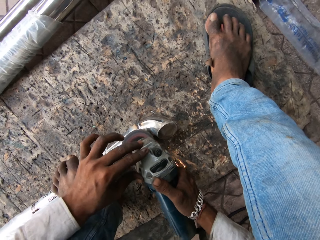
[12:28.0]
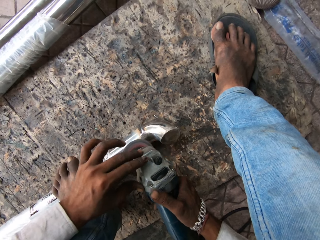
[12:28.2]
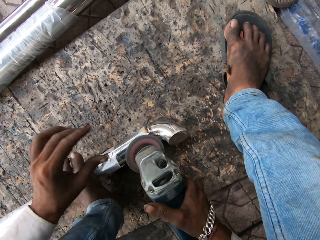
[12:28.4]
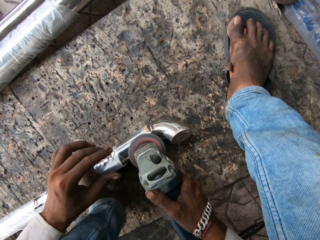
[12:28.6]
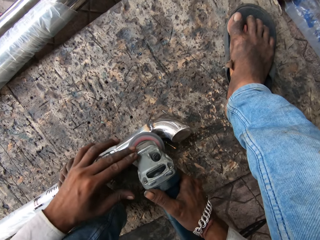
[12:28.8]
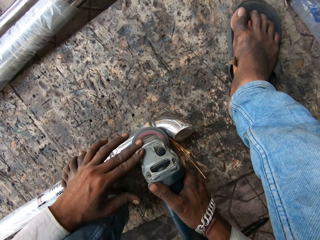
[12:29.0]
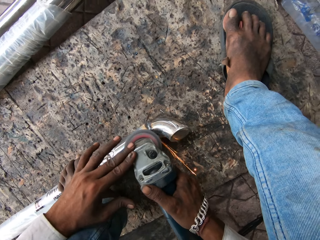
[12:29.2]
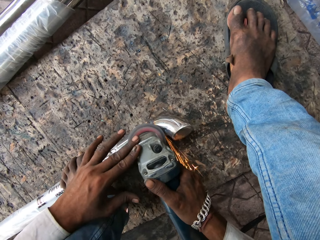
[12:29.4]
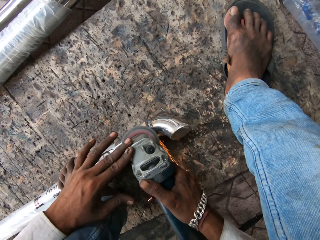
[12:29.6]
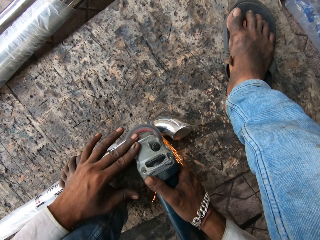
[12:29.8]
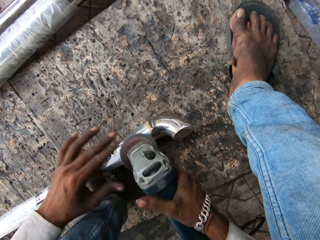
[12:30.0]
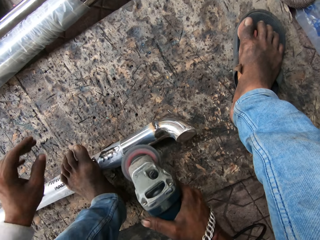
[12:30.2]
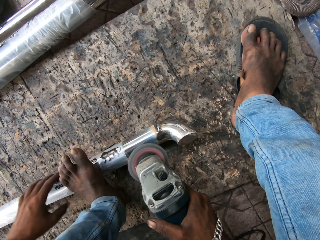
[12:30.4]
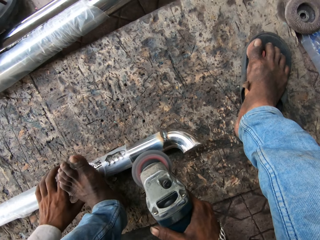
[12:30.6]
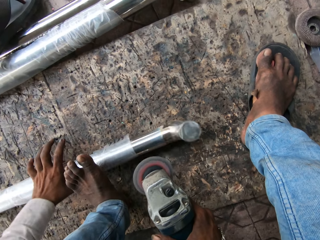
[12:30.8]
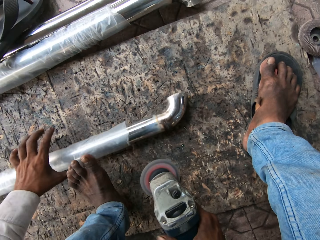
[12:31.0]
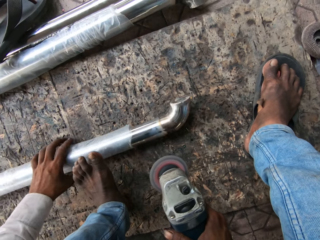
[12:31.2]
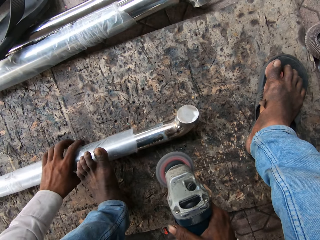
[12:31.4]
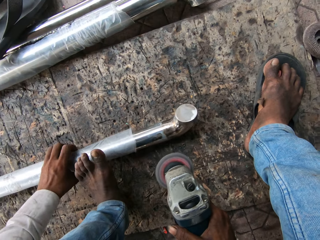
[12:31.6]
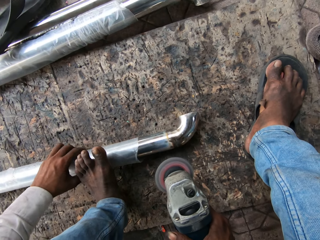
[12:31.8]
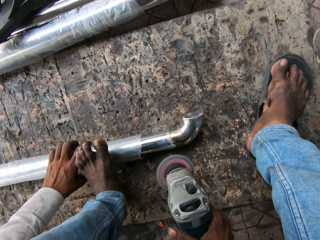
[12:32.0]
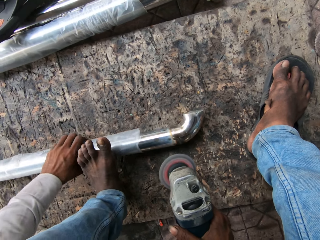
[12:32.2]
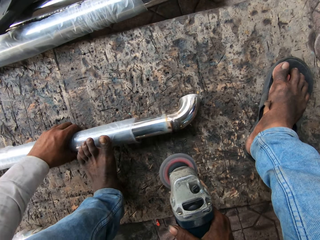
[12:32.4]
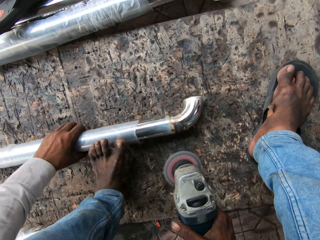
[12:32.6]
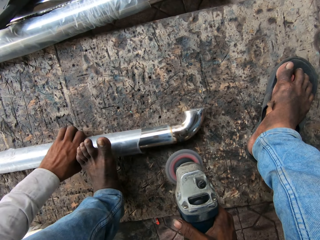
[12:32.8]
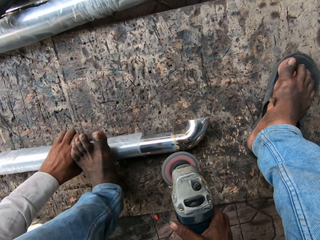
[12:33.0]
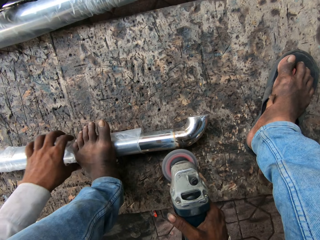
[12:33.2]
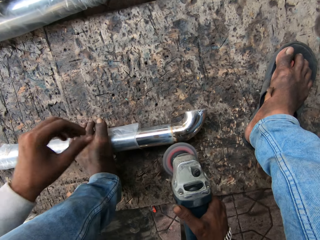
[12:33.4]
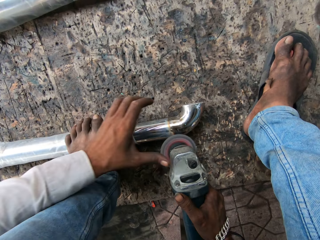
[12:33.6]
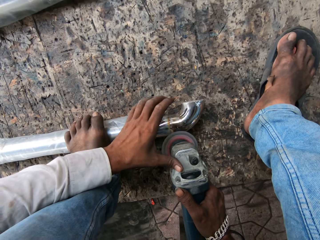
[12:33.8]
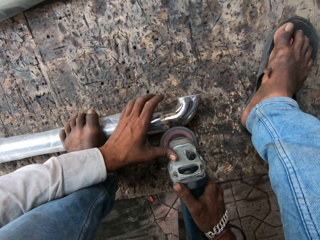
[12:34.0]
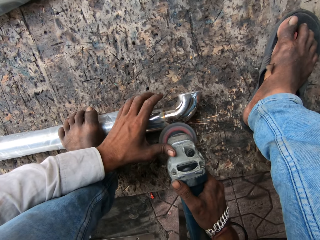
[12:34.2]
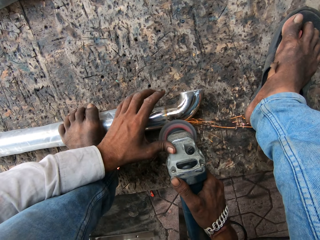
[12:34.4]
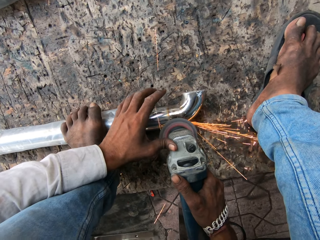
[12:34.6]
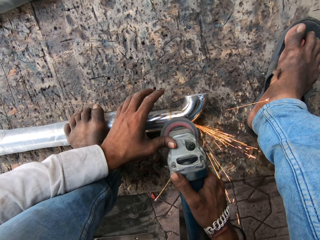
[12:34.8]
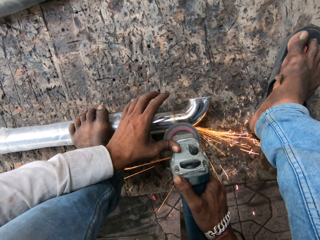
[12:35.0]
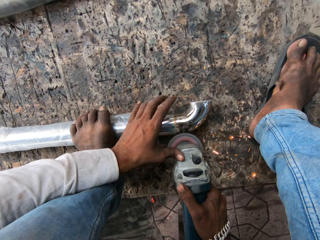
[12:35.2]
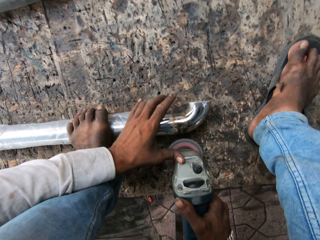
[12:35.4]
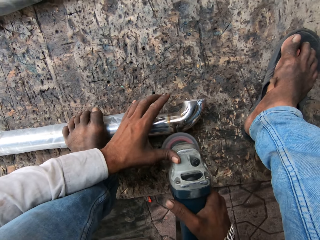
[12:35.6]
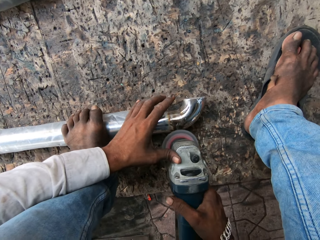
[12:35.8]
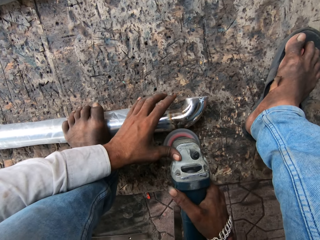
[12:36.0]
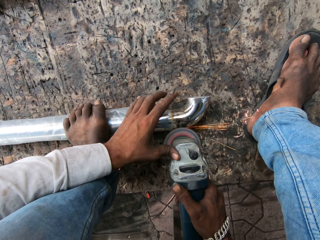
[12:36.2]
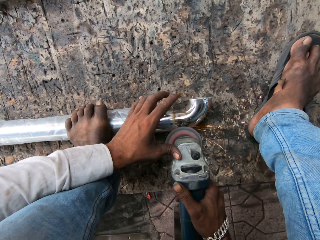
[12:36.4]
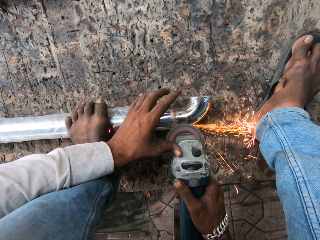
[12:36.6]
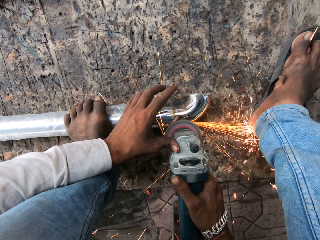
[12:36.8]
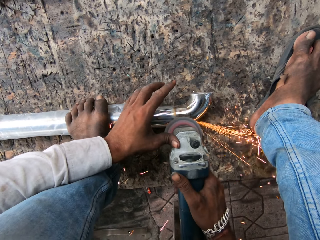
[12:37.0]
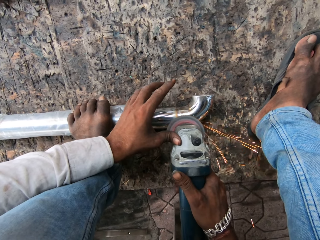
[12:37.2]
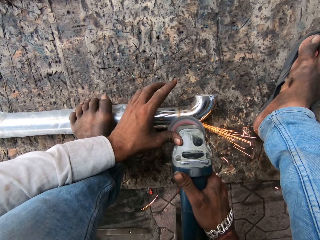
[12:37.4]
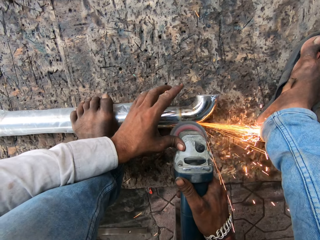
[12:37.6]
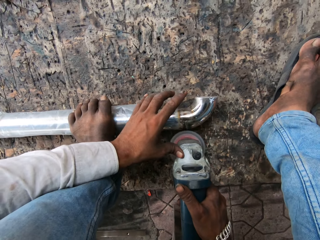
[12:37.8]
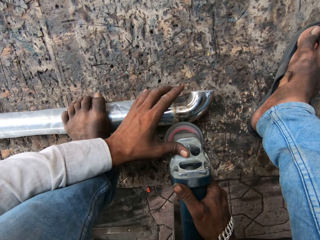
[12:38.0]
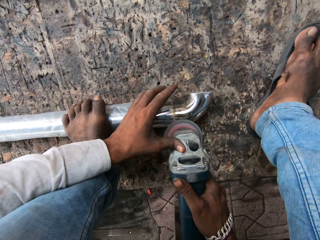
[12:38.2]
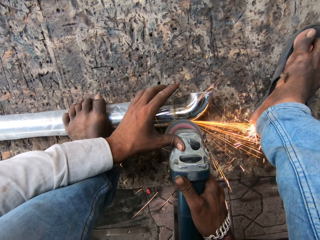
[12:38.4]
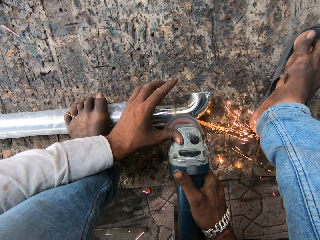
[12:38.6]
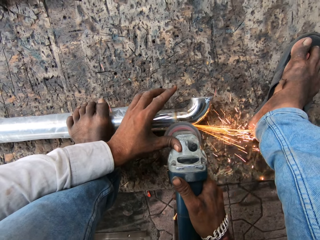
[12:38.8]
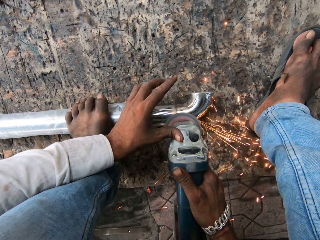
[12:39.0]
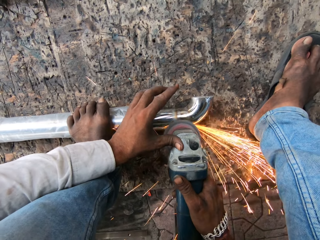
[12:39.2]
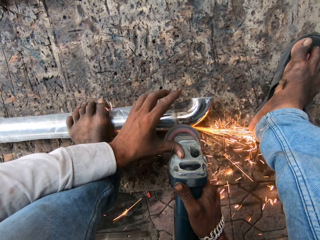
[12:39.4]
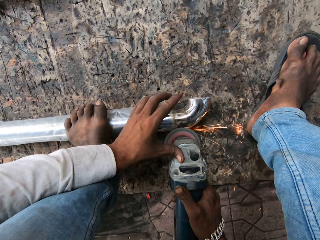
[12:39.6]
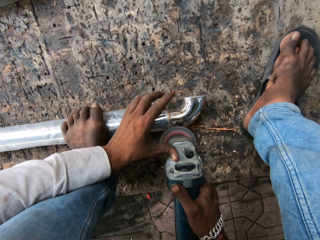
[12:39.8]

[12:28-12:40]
The camera wearer moves the steel rod. They turn a metal. They grind the steel rod with the grinder. They hold the grinder. They smoothen the metal.

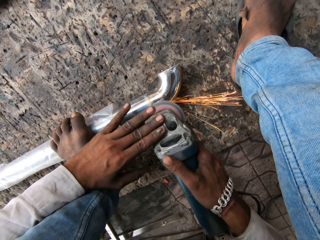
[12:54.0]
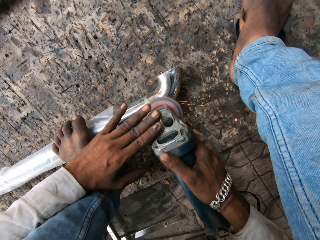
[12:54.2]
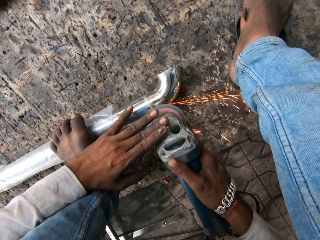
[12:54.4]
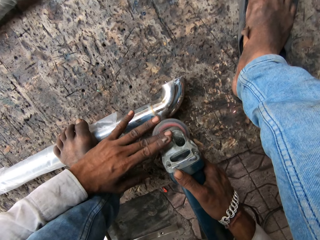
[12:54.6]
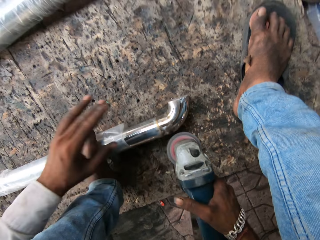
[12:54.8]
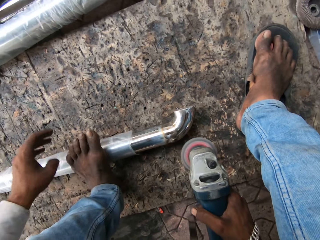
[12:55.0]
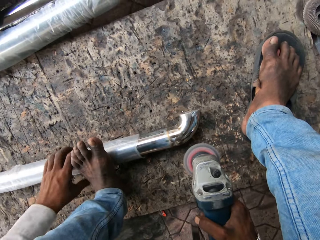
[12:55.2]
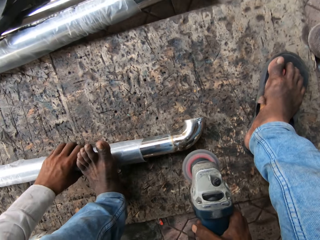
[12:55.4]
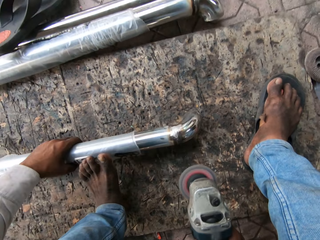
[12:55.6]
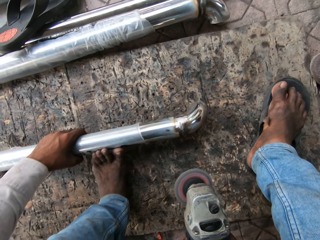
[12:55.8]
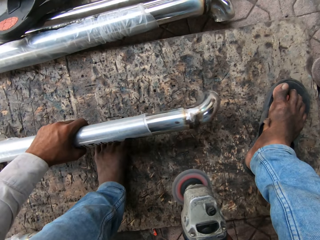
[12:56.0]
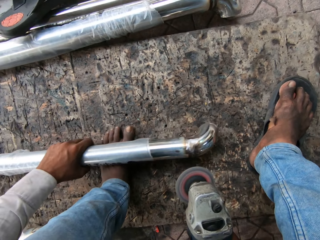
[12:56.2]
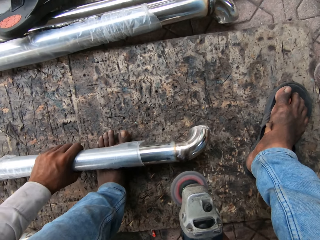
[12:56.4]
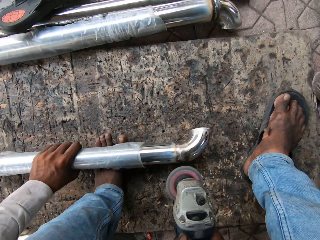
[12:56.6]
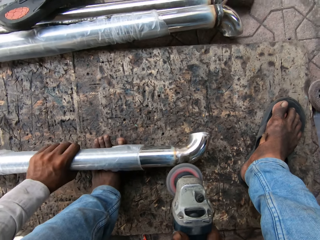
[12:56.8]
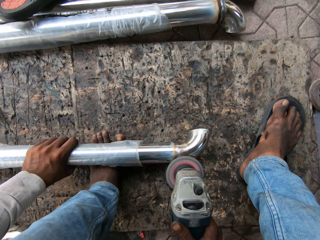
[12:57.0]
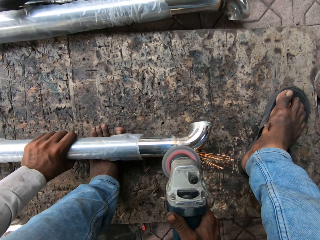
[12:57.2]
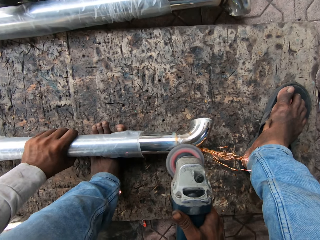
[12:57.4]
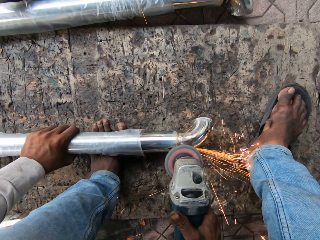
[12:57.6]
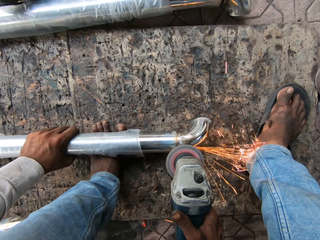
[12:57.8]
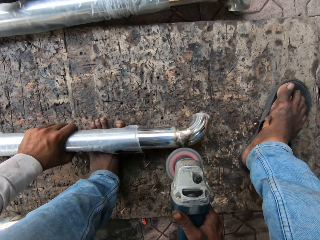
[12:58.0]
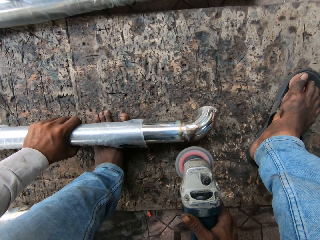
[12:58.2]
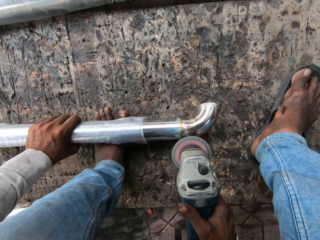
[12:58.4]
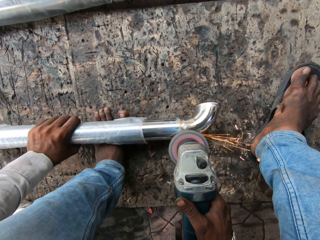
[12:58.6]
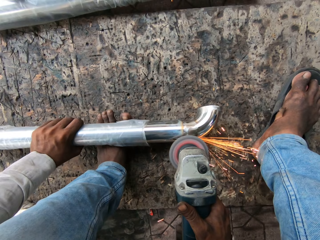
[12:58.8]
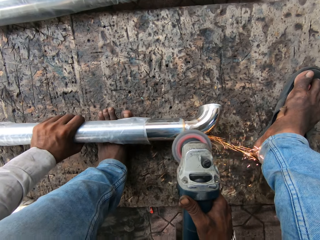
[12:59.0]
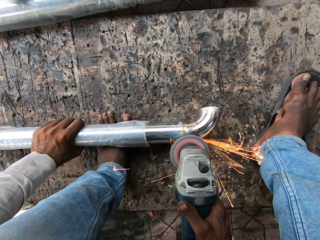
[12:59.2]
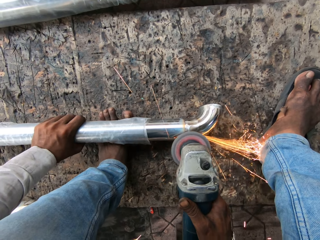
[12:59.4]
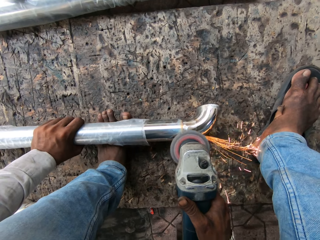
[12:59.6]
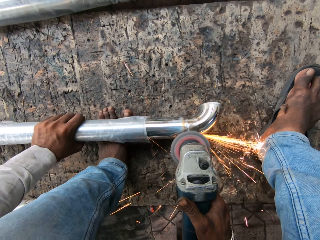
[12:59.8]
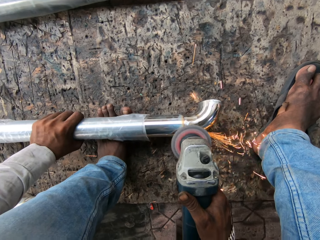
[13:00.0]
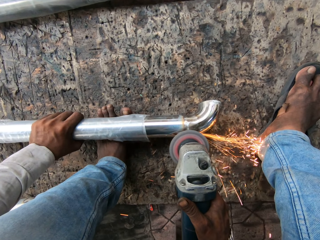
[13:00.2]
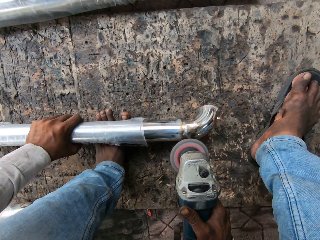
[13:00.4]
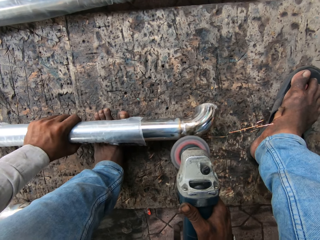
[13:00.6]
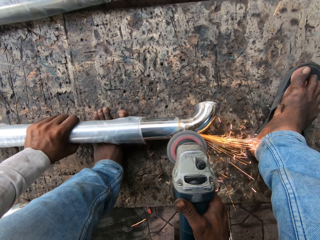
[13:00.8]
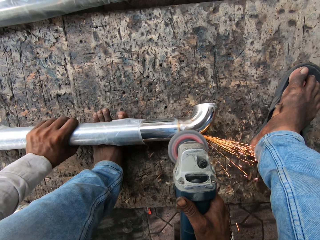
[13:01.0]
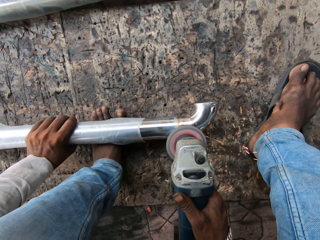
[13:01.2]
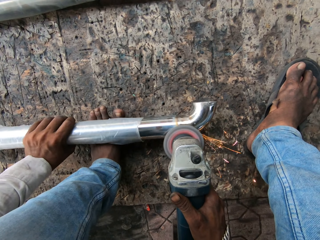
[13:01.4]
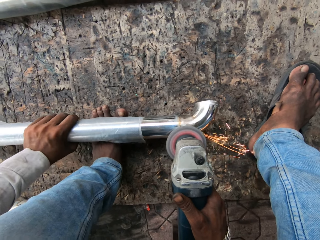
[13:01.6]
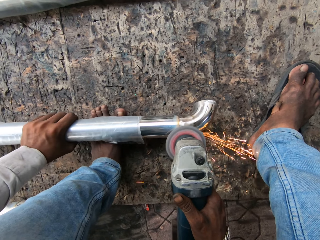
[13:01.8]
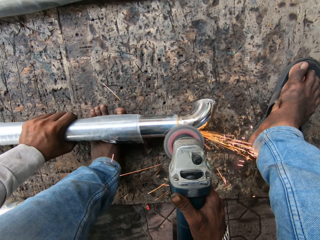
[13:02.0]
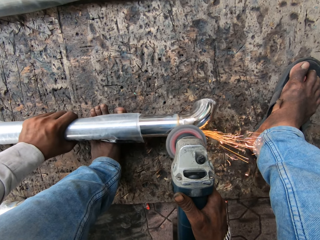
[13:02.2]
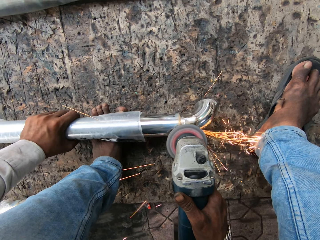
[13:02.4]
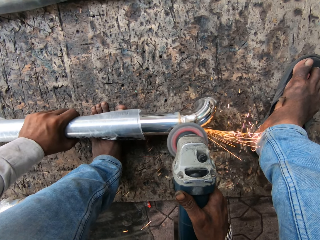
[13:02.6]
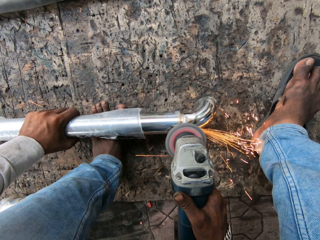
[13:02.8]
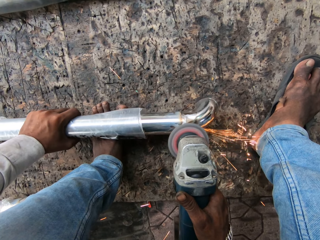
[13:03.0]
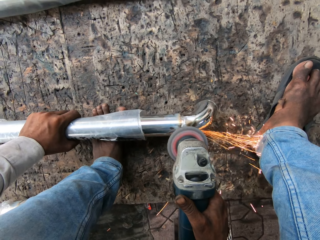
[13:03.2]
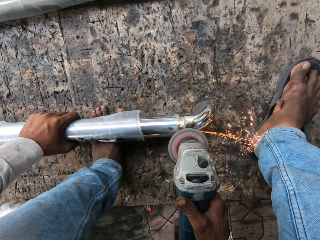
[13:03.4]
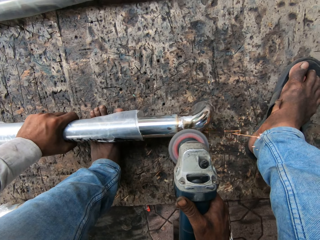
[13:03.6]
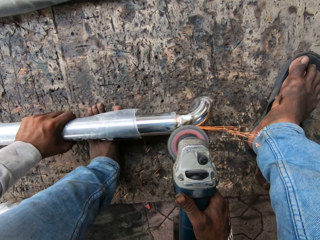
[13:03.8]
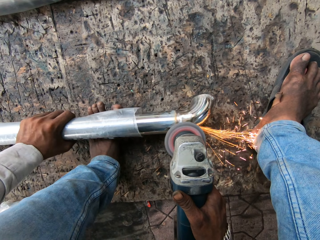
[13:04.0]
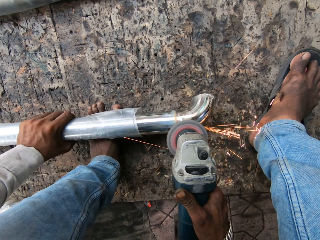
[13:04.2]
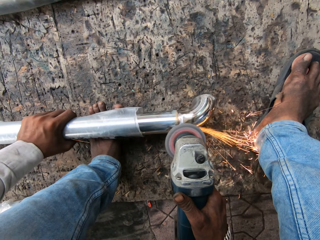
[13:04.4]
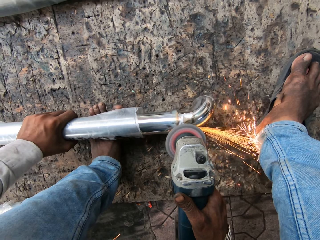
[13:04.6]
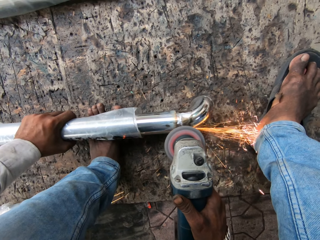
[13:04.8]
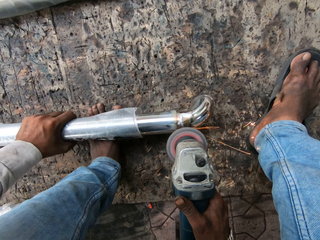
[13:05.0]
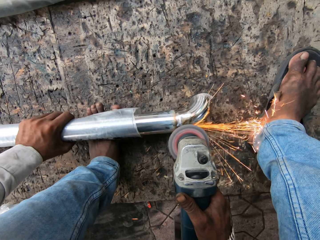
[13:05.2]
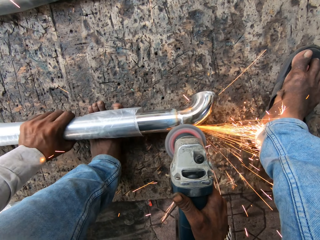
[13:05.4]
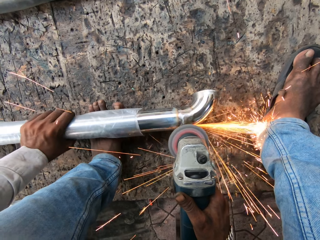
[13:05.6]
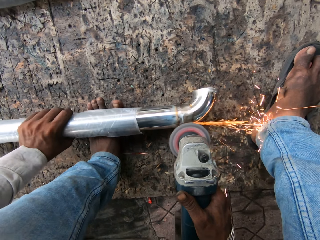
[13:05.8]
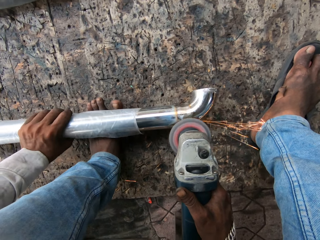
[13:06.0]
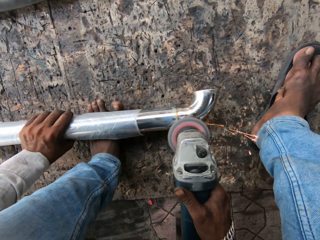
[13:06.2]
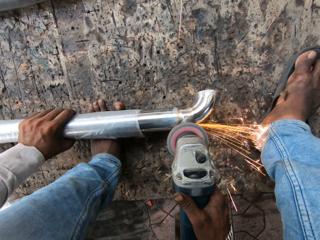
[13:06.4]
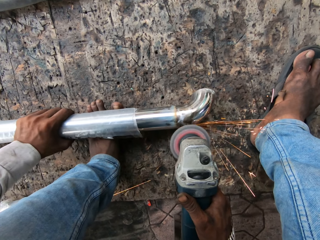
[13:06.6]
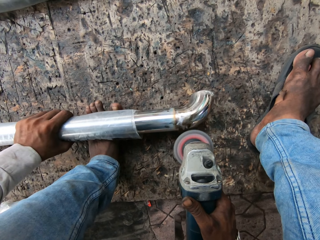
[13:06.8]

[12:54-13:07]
The camera wearer moves the steel rod onto the left foot. They turn a metal. They grind the steel rod with the grinder. They smoothen the metal.
